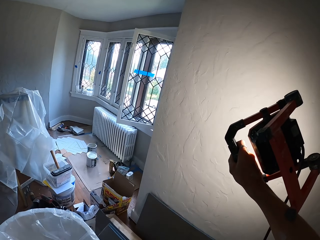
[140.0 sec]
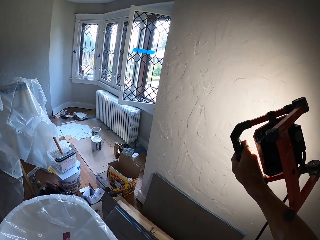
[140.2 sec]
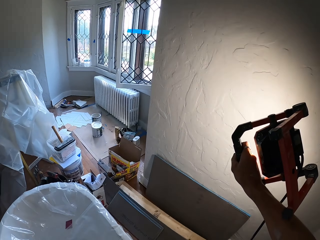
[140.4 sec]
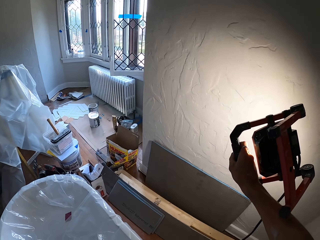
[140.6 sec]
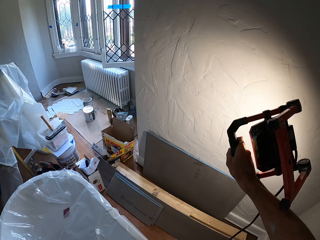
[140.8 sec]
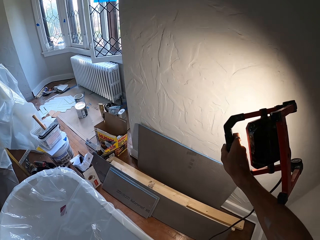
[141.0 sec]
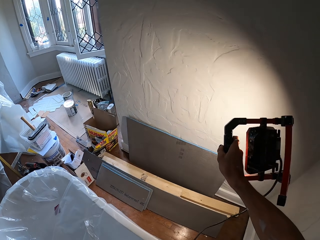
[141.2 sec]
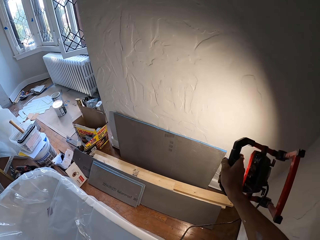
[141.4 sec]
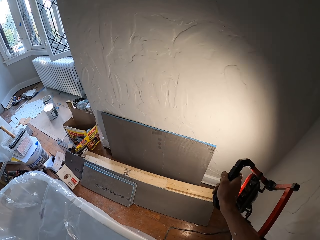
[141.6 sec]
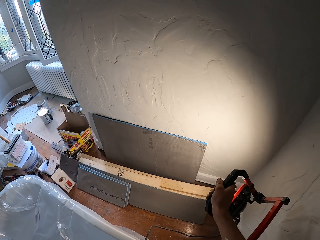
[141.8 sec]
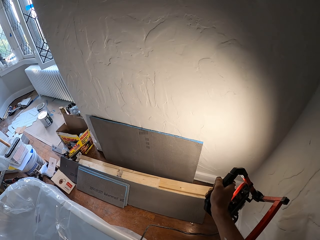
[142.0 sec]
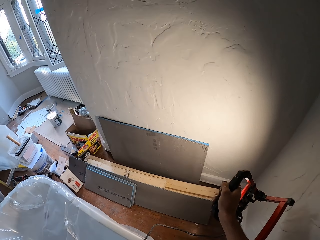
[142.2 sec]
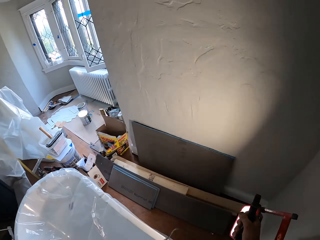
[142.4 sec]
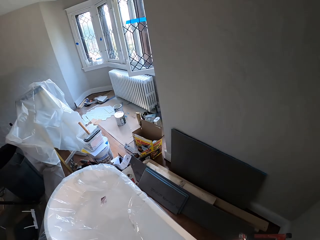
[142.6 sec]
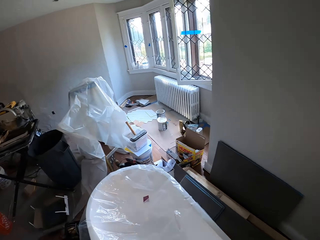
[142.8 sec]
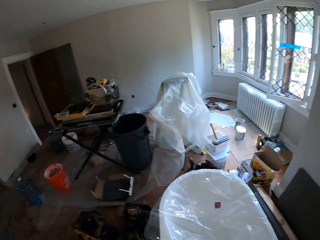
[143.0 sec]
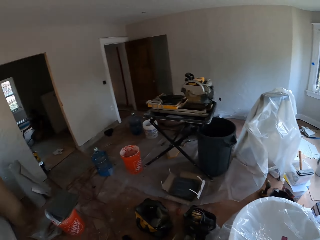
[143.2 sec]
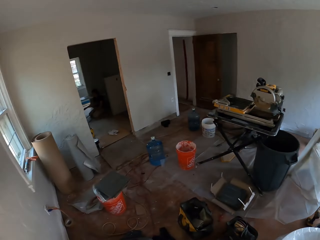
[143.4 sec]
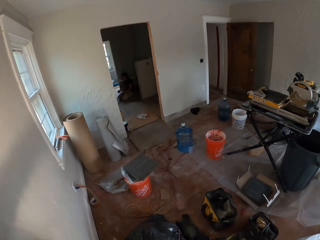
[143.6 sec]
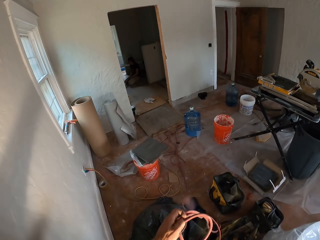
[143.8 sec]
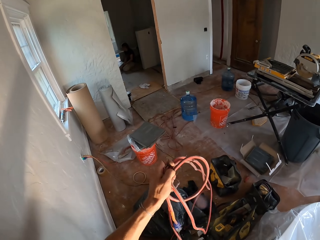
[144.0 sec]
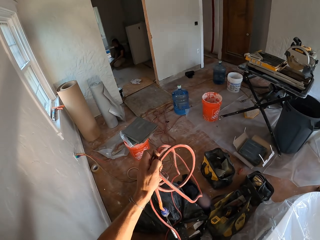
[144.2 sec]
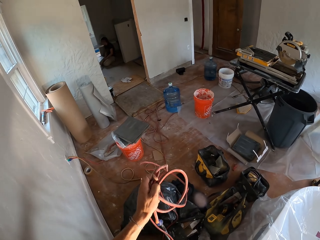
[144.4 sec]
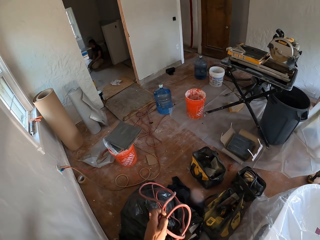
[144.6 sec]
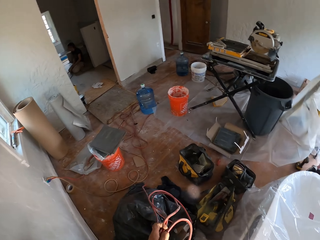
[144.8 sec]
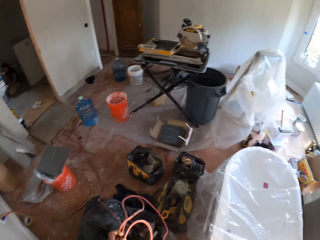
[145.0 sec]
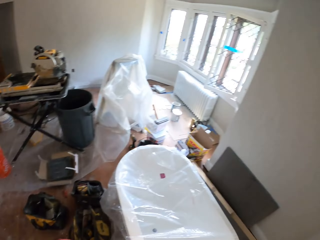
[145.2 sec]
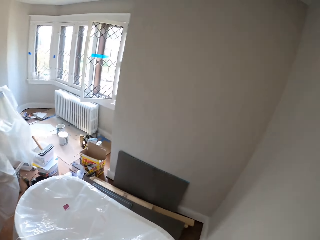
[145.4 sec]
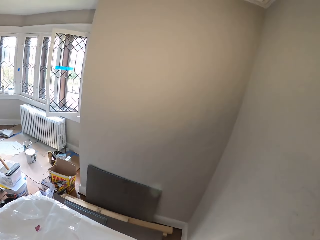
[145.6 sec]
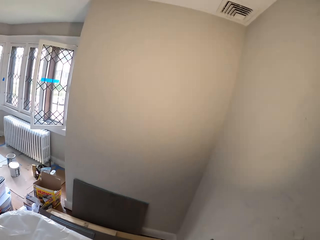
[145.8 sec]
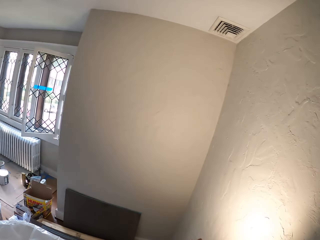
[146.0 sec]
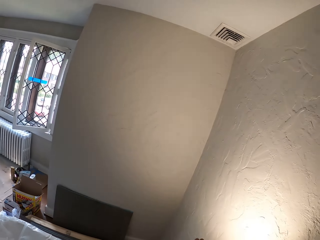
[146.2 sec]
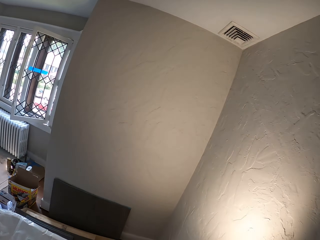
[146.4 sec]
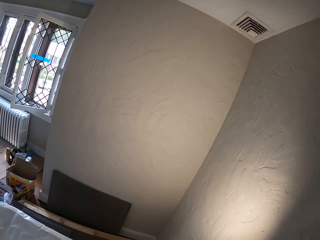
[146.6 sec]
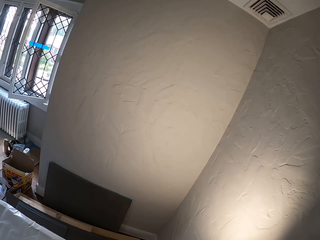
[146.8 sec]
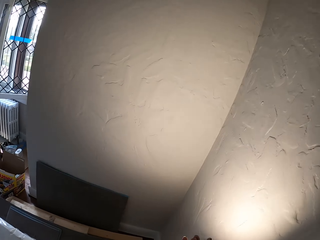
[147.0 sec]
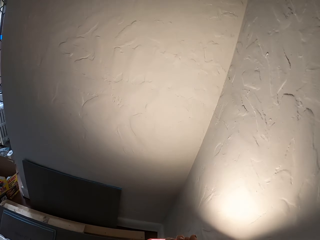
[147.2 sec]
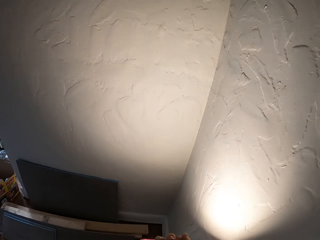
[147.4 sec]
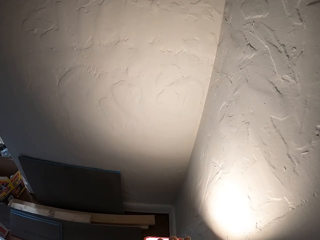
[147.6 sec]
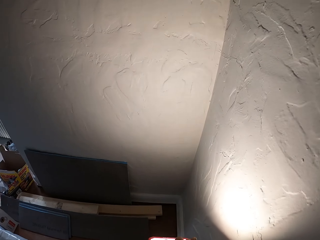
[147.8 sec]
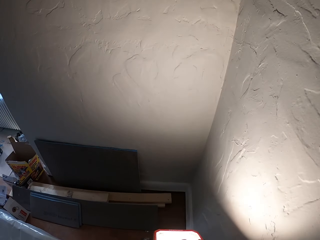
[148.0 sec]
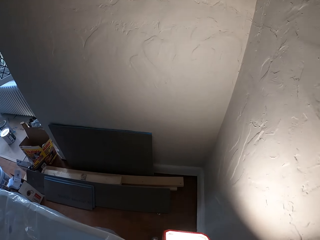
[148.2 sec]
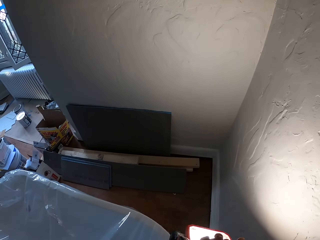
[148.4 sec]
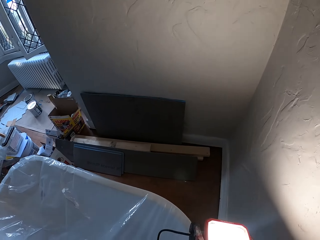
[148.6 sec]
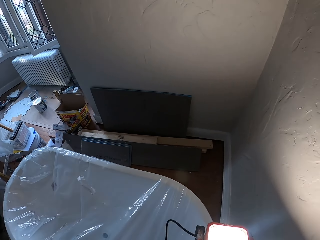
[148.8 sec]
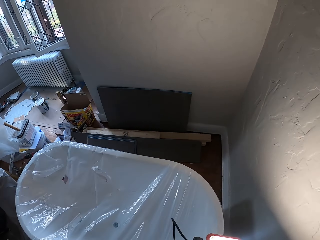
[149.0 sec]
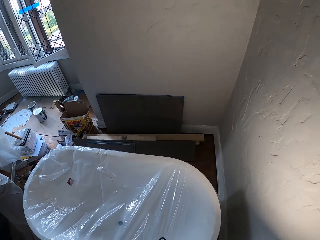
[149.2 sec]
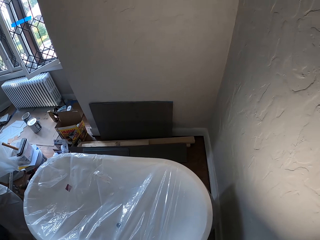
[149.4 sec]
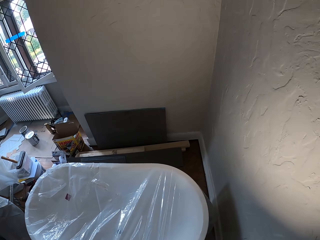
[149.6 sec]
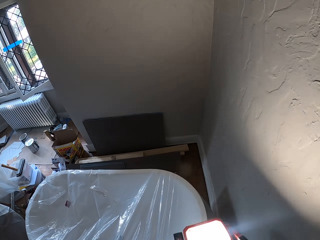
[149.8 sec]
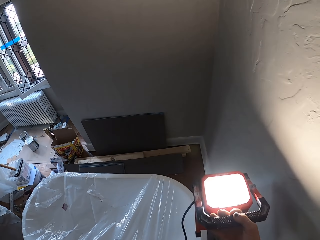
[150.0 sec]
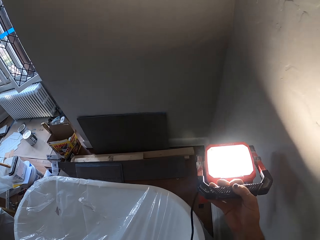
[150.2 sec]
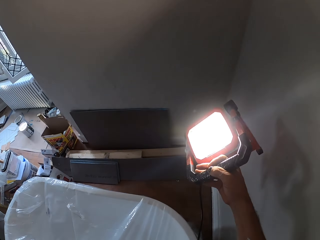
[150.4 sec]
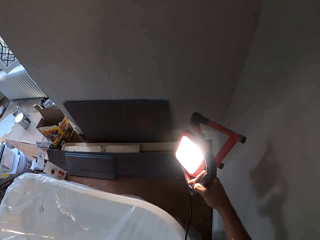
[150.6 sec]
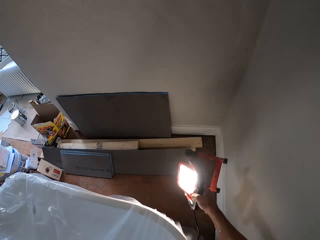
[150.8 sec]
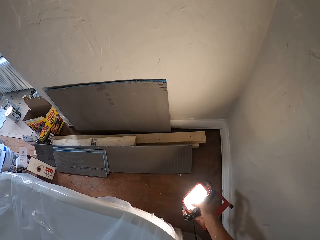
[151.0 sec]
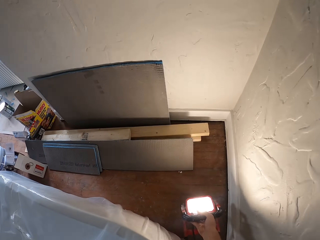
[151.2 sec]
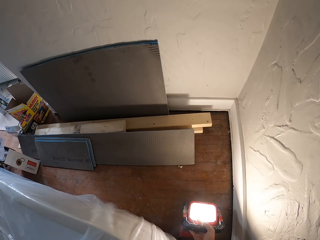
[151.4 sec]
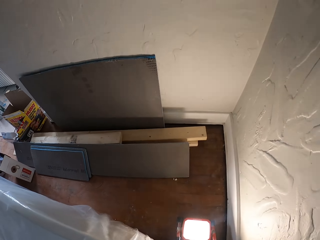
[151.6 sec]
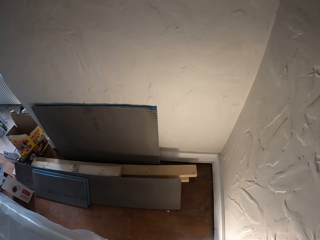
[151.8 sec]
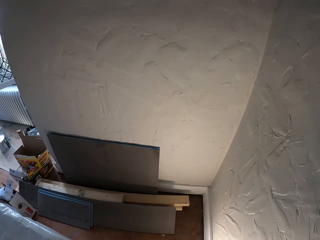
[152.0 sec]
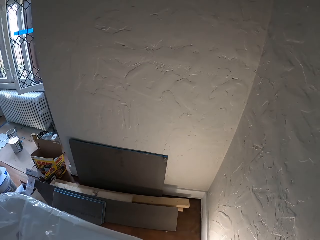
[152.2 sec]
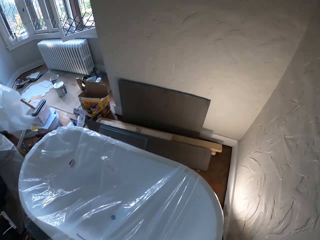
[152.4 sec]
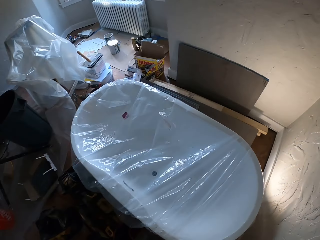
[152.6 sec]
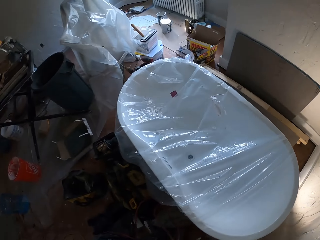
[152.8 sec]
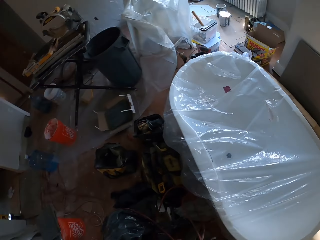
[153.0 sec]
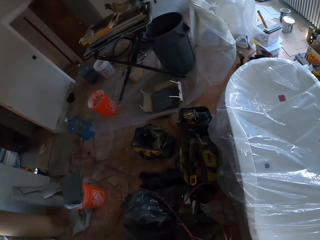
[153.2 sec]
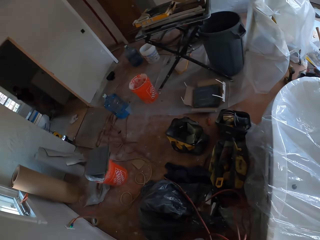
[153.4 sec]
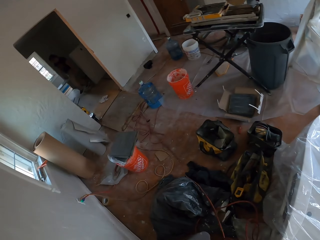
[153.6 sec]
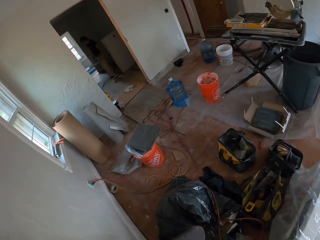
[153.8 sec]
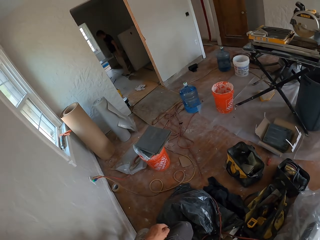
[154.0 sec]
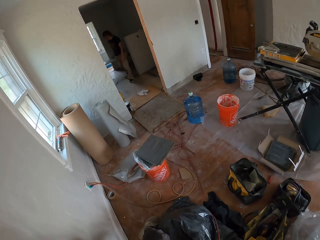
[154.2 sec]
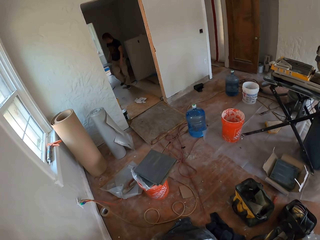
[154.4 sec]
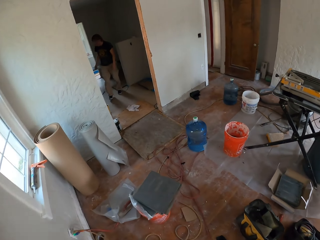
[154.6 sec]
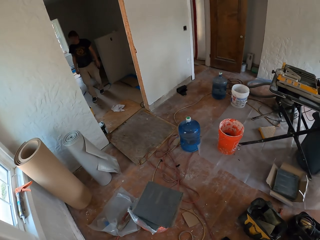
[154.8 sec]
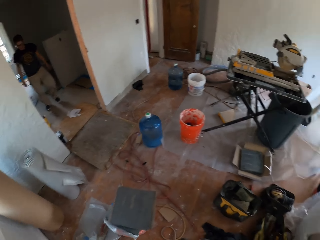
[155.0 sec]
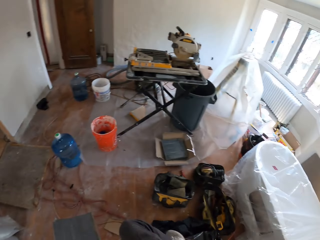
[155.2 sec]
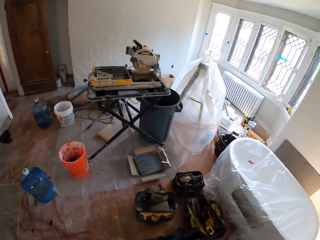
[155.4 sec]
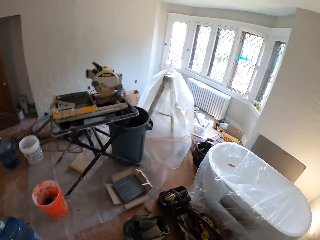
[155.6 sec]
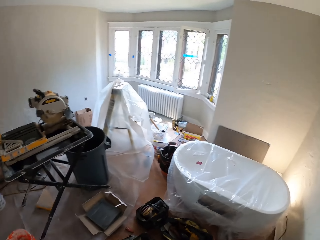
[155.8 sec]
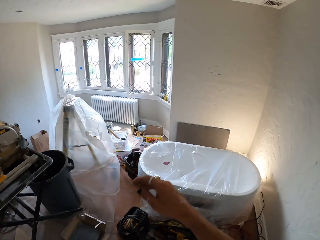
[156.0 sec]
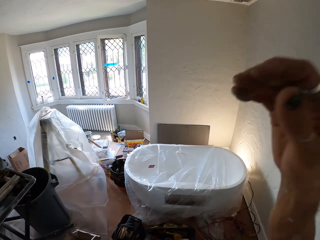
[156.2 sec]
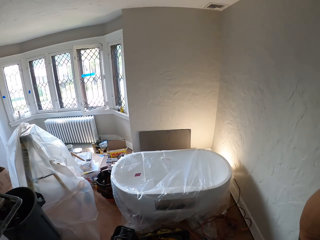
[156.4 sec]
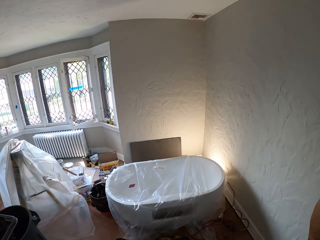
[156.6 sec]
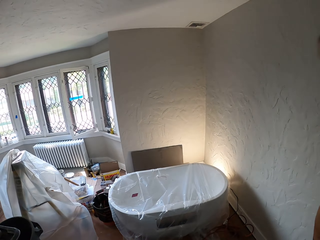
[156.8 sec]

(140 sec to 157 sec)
The camera wearer turns around. They lift a wire. They move the cable. They turn to the wall. They illuminate the wall. They drop a lamp. They turn around. They move forward. They walk in the house. They move their arm. They look around the house. They adjust the camera.
